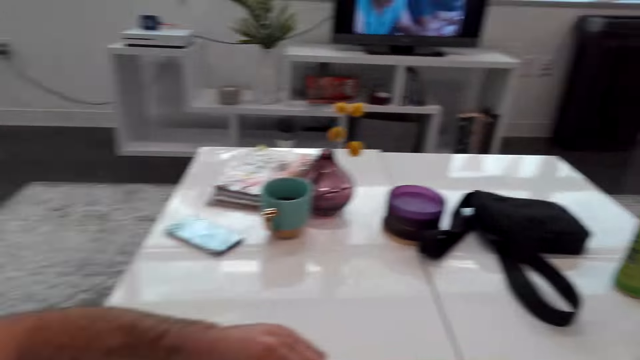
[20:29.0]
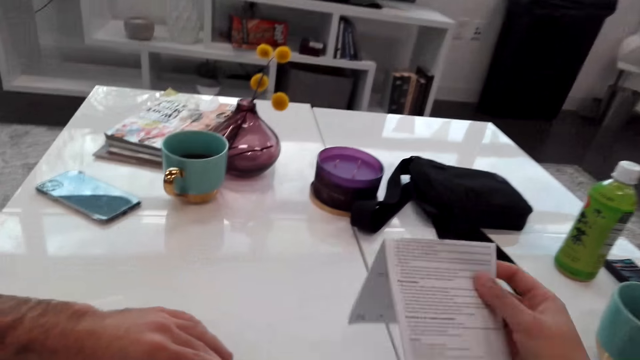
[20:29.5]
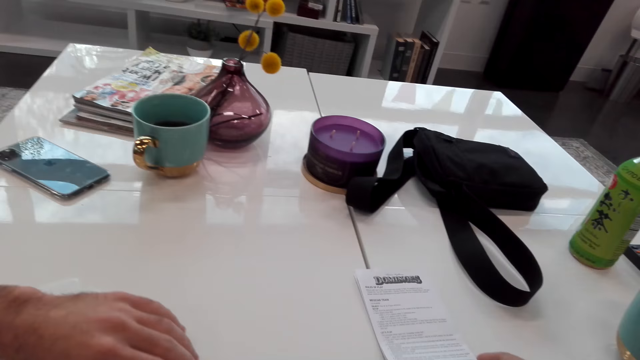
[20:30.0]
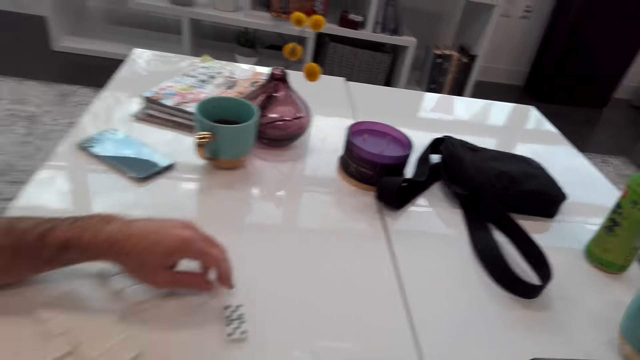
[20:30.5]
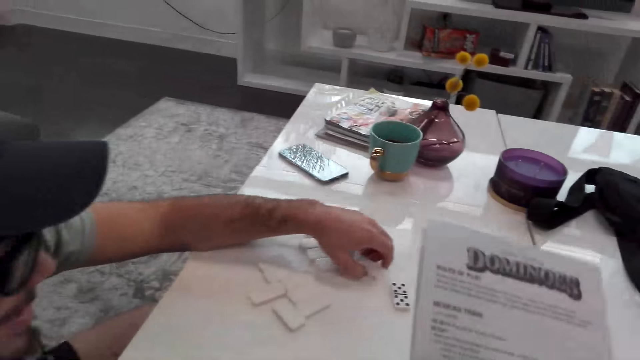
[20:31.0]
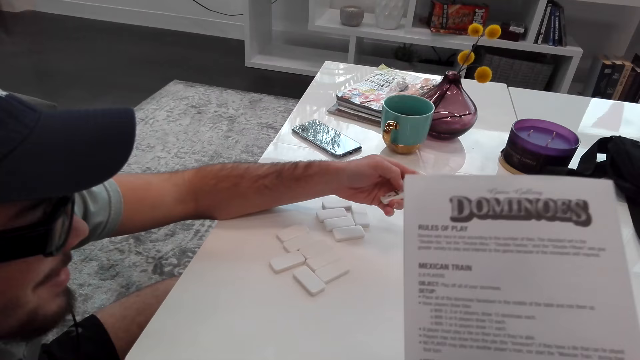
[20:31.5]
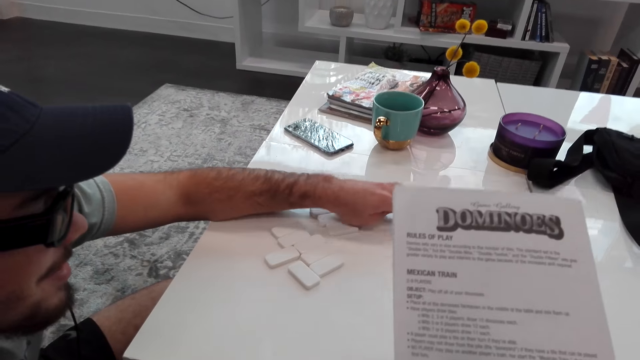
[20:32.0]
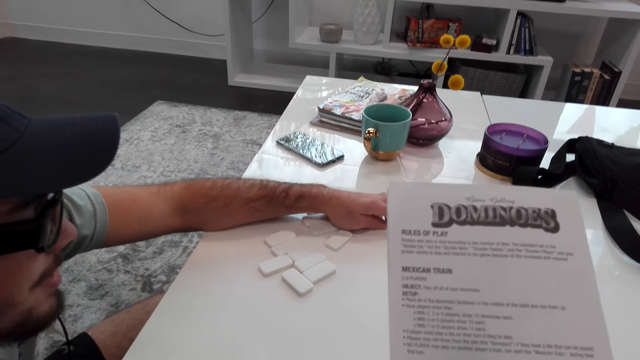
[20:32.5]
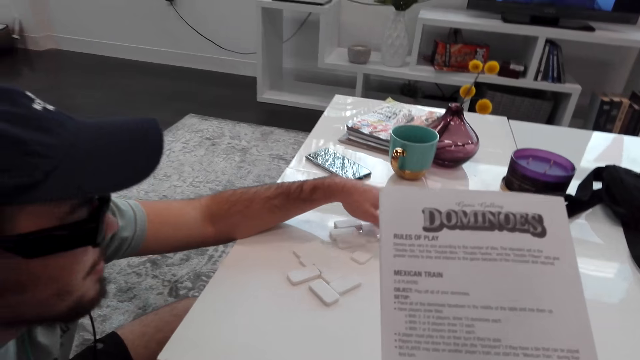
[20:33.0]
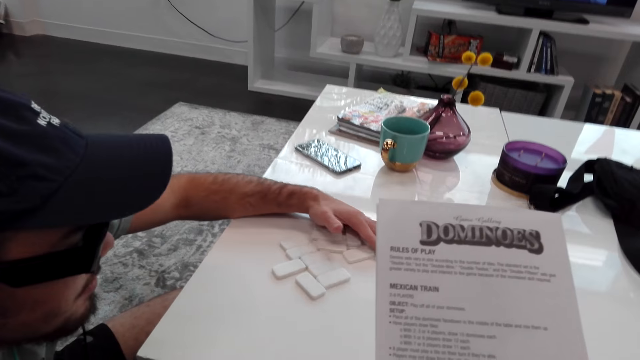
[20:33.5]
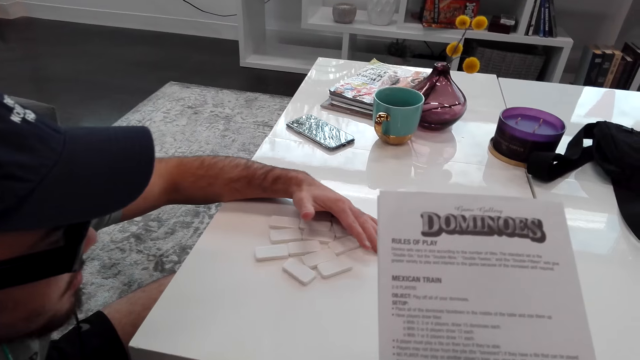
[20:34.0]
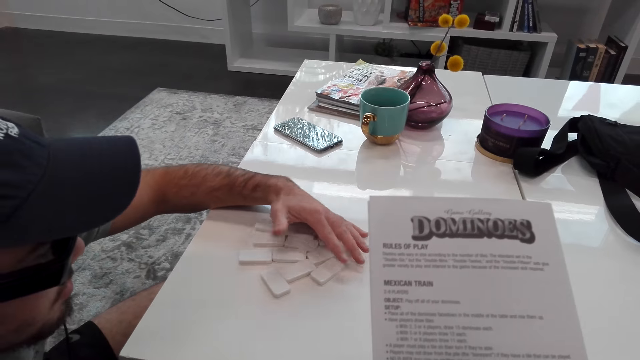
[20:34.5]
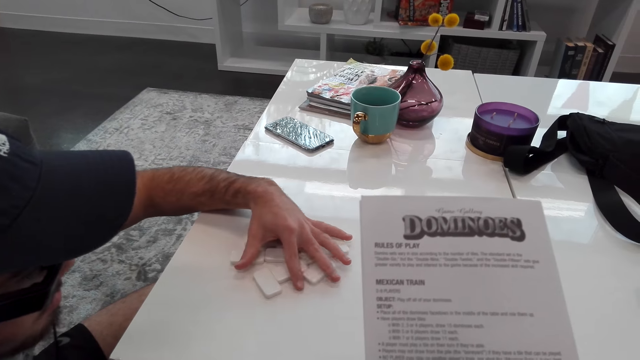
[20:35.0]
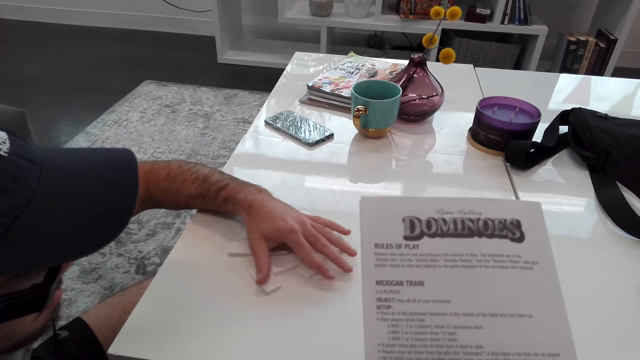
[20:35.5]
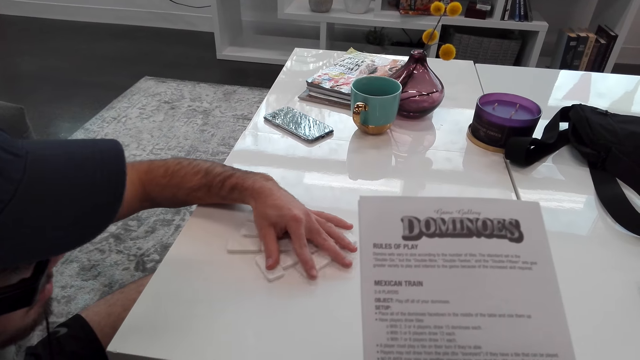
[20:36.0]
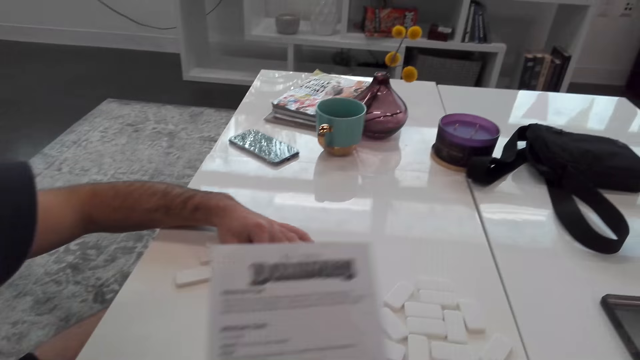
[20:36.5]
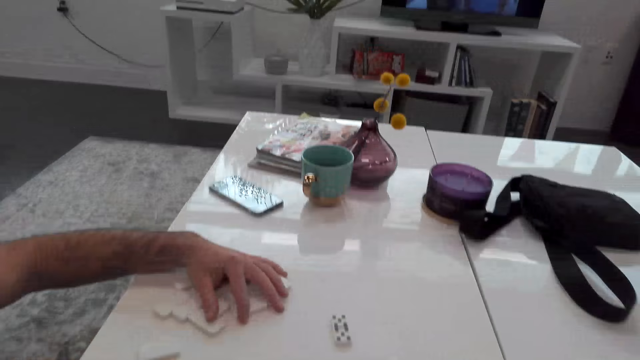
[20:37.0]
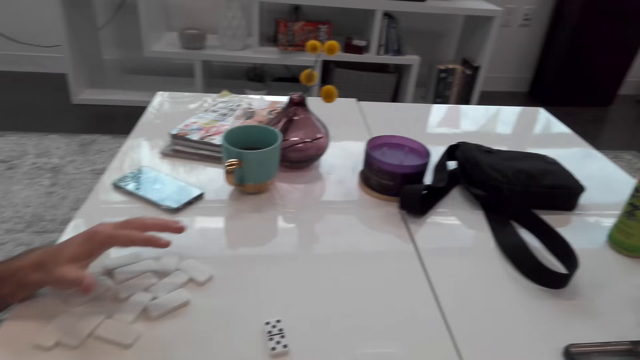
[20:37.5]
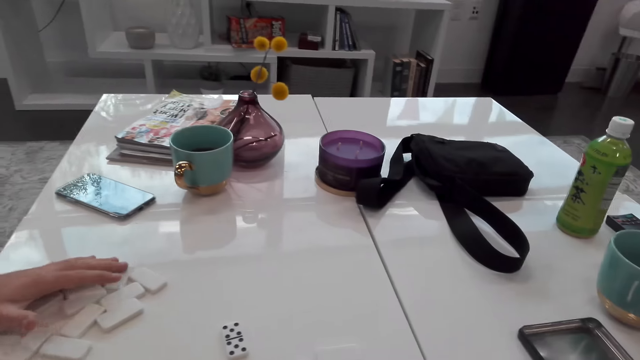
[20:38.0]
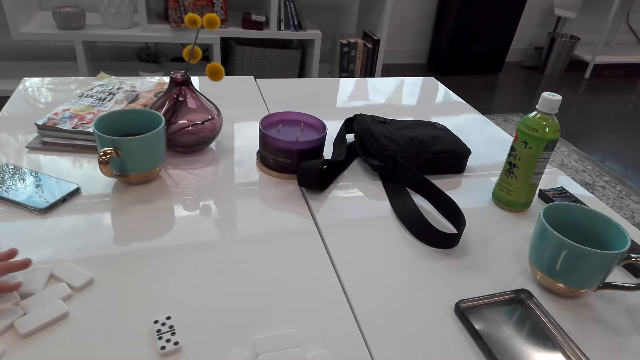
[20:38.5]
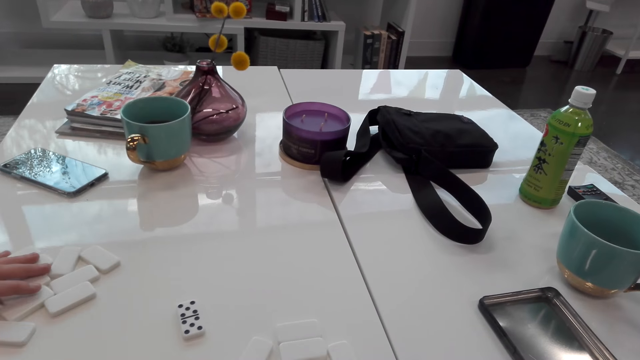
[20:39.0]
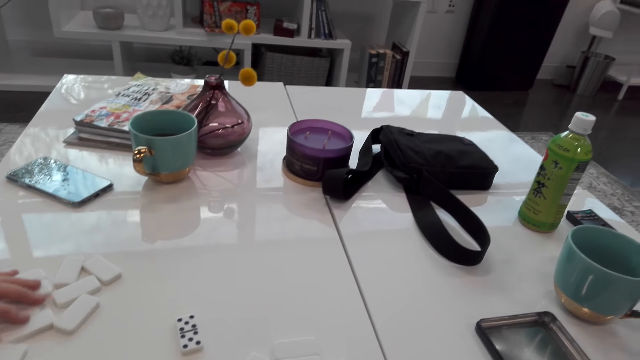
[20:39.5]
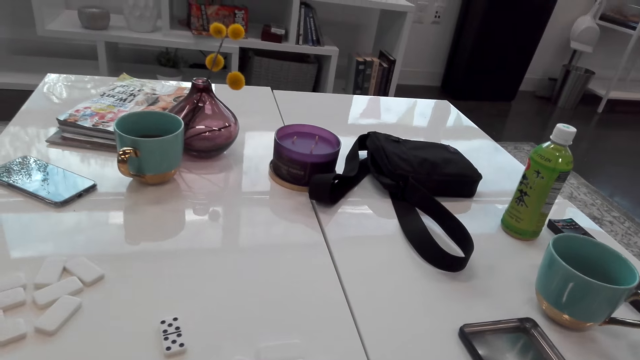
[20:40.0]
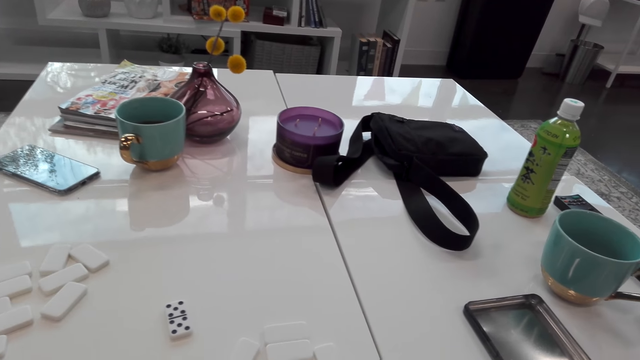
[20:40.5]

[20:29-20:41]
The camera wearer drops the instruction book. They pick up the instruction book. A person picks up a dominoes block. The camera wearer stares at the instruction book. The person places the dominoes block on the table, moves the dominoes blocks on the table, and touches the domino player.

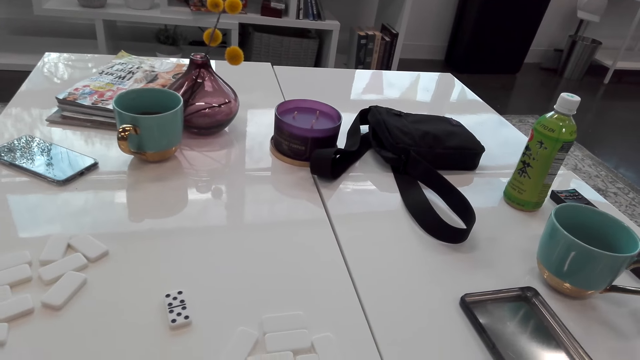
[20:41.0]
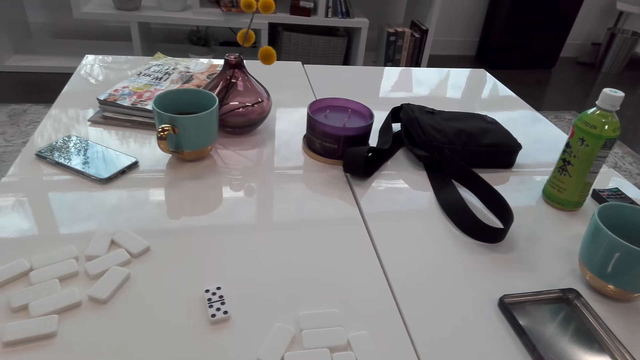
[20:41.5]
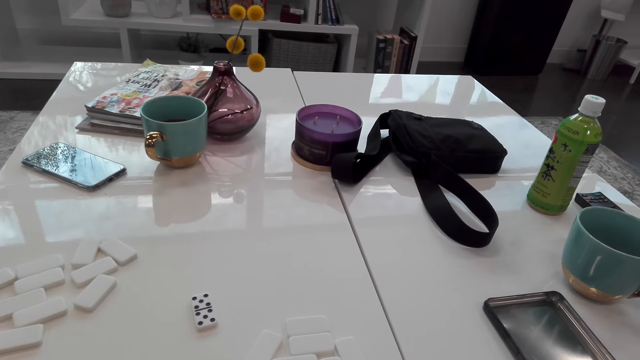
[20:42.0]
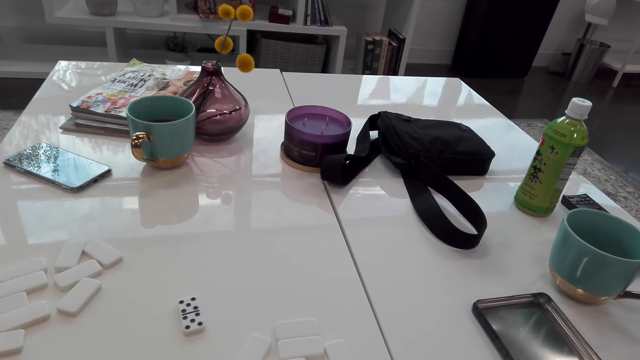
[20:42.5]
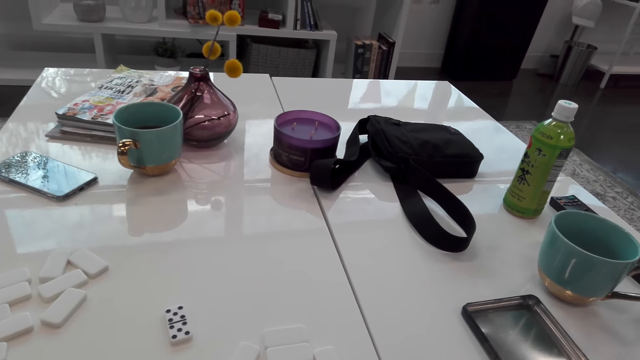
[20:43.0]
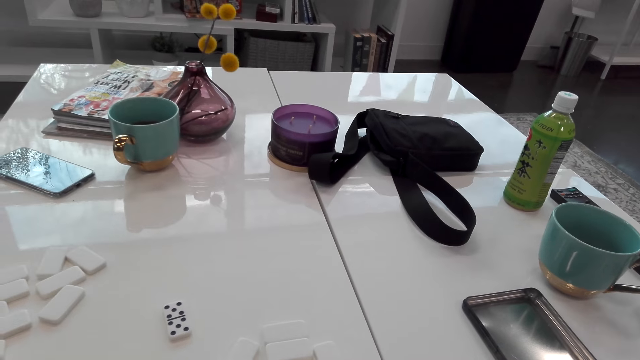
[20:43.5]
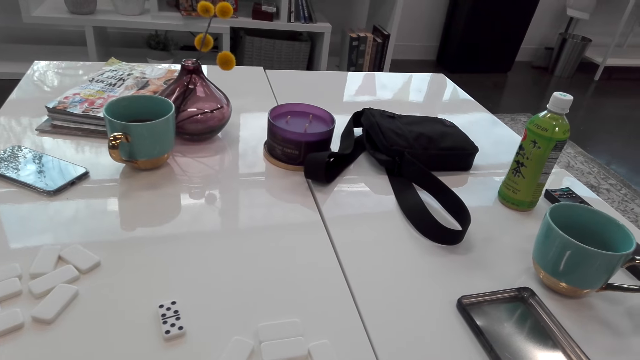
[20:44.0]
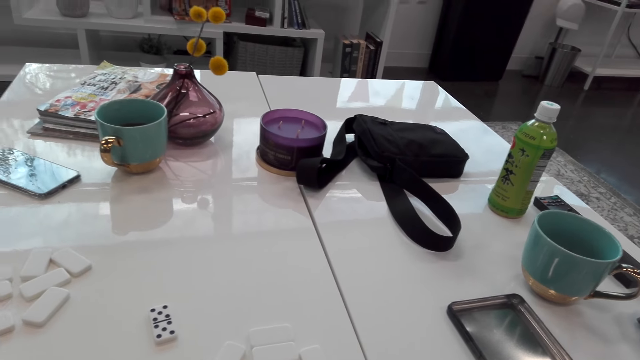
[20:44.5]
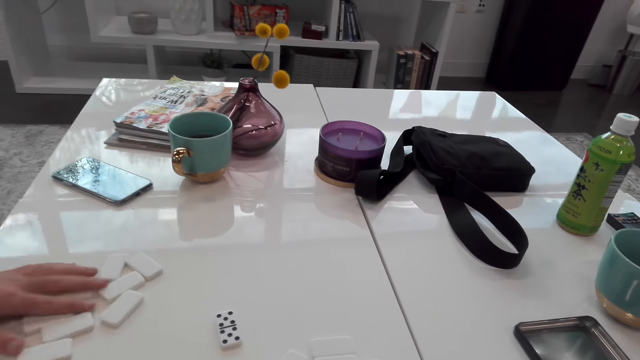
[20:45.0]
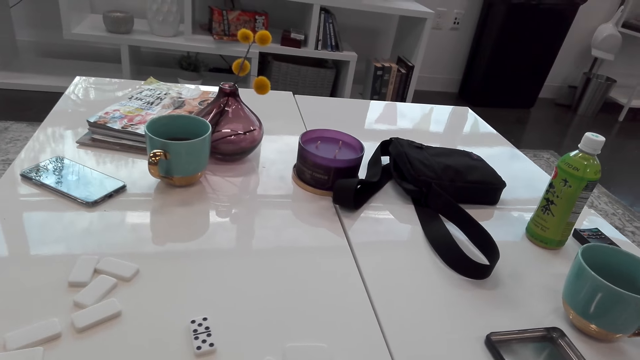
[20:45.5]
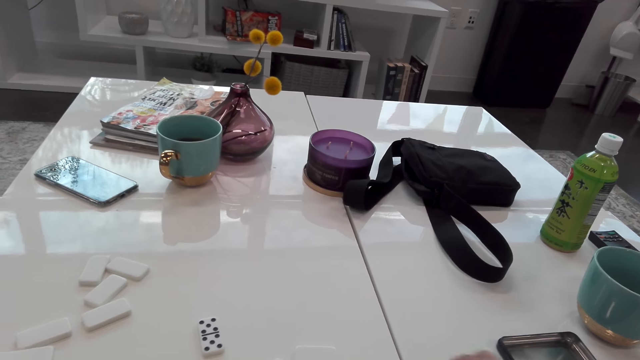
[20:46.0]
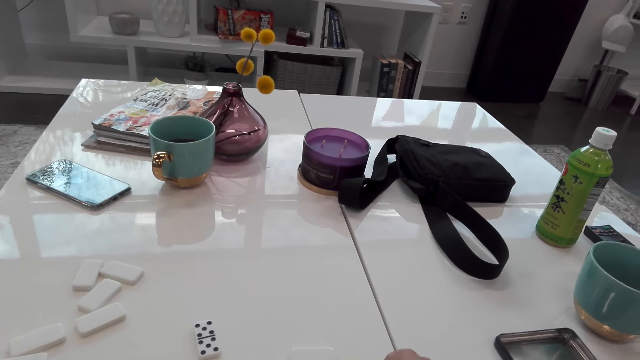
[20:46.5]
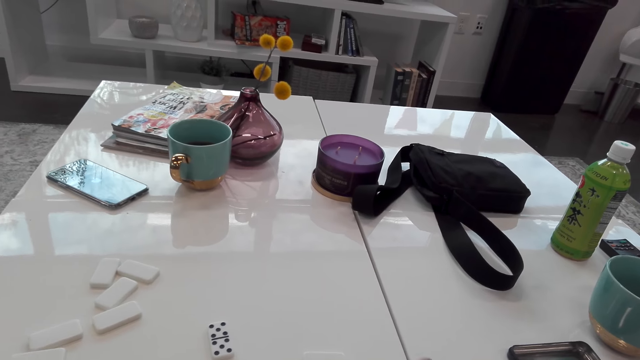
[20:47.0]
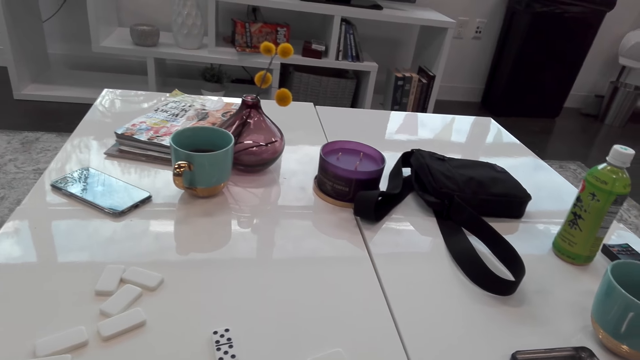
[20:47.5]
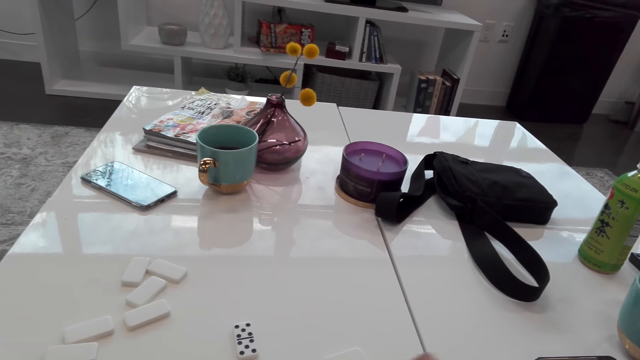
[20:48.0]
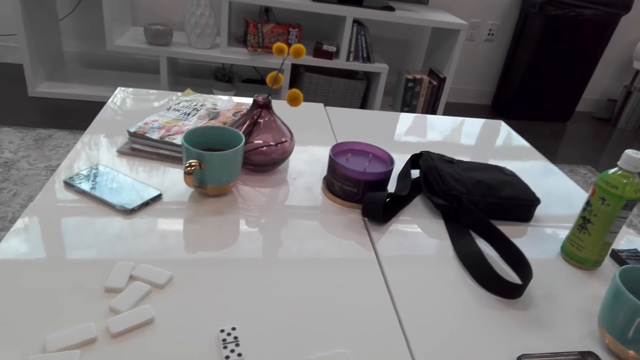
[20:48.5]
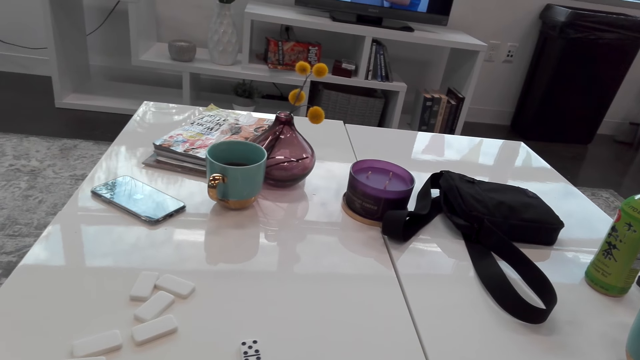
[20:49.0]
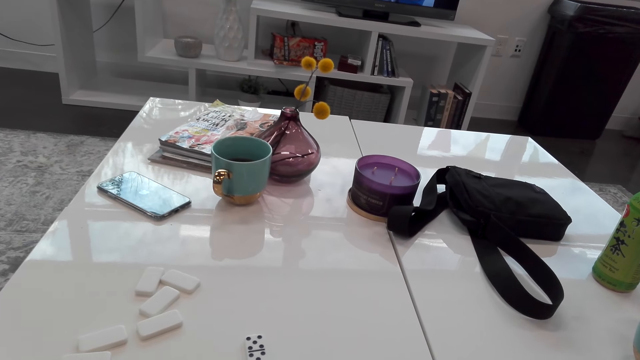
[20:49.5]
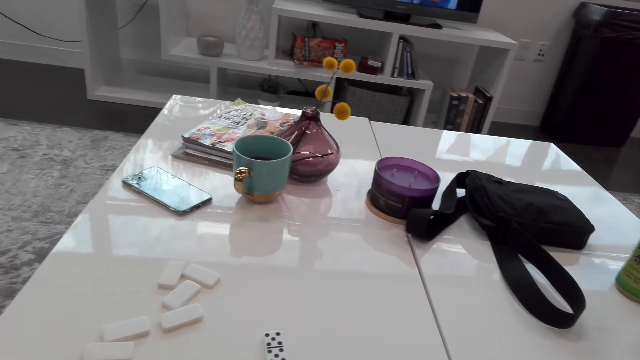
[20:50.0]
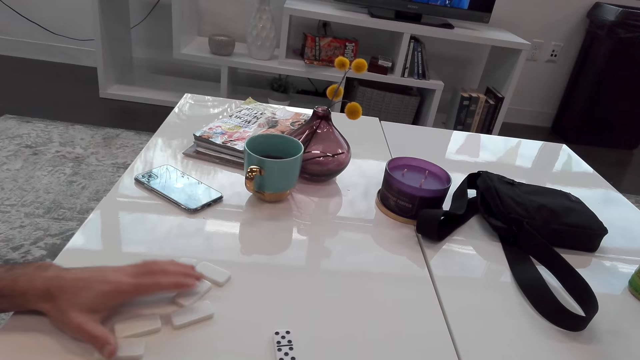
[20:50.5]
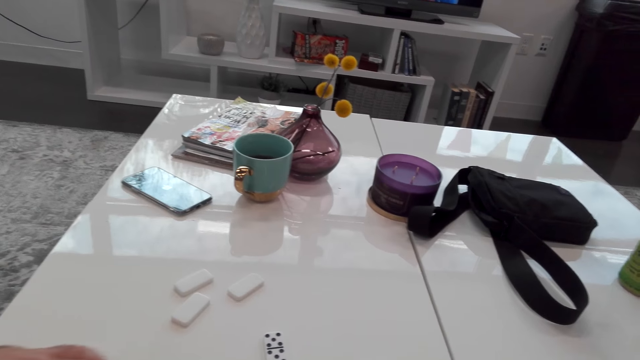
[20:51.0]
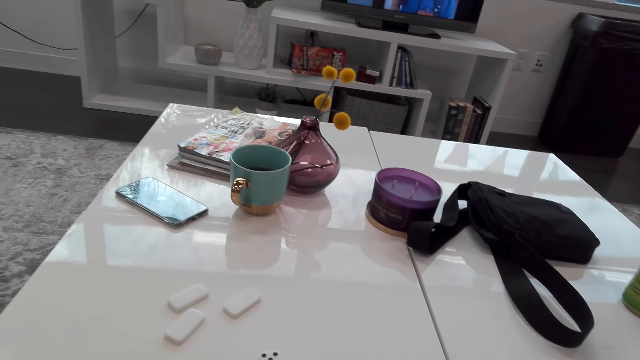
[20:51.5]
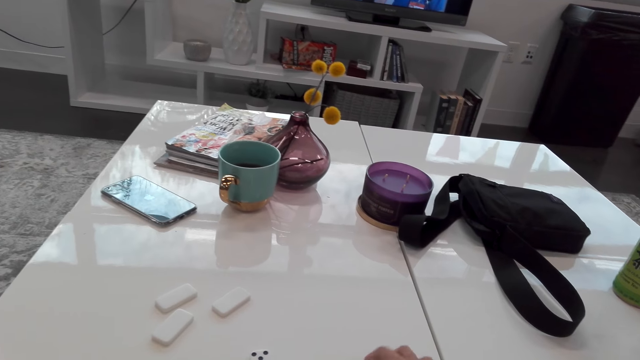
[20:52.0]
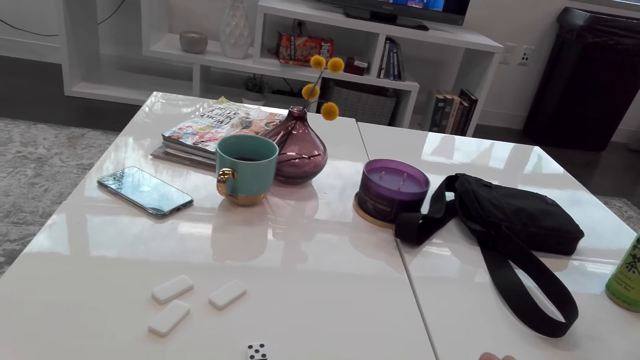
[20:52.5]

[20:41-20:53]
The camera wearer touches the domino players. A person picks up the dominoes blocks.
